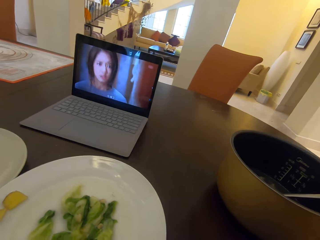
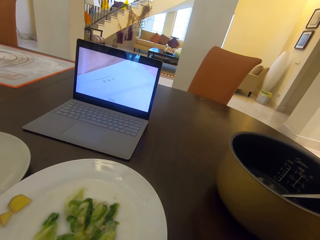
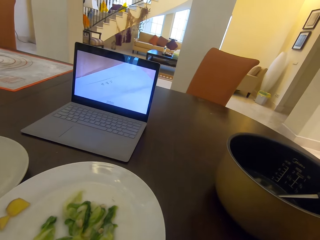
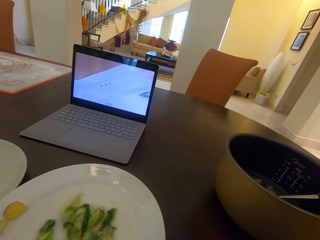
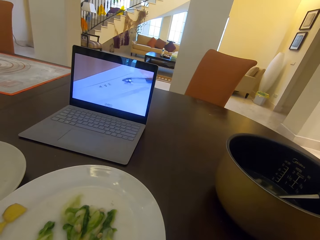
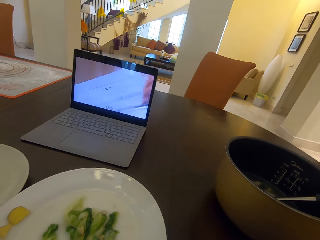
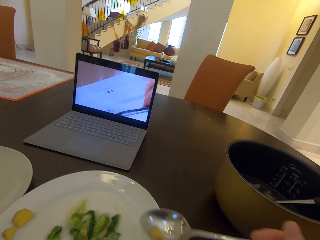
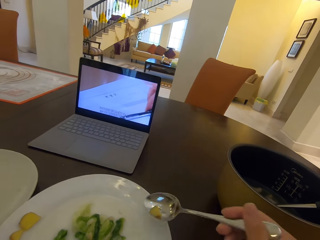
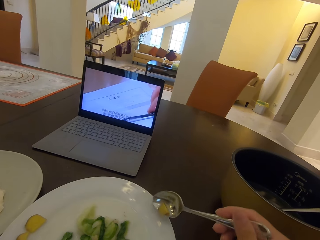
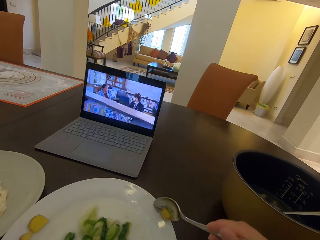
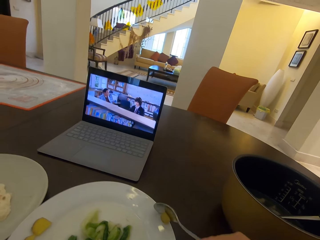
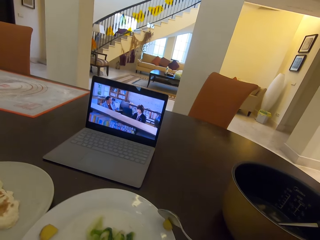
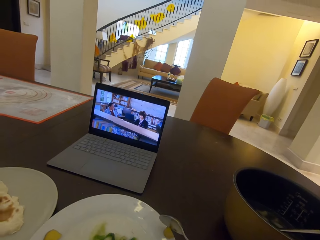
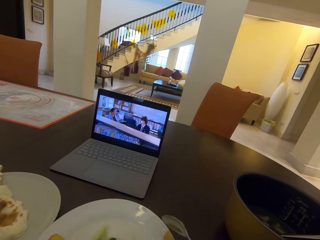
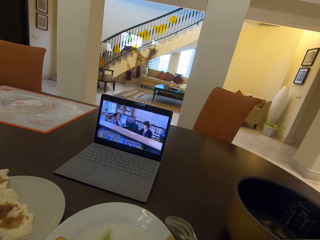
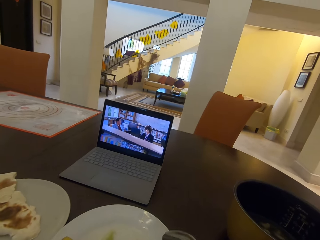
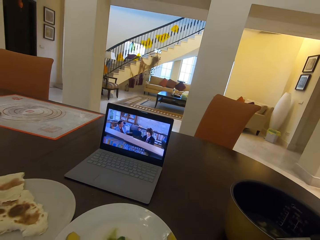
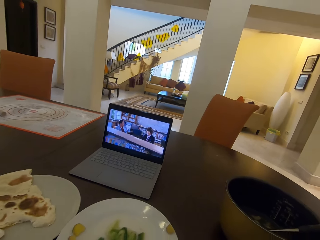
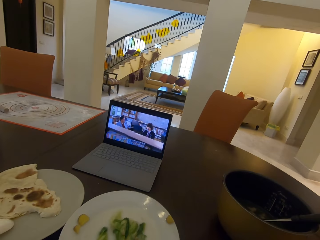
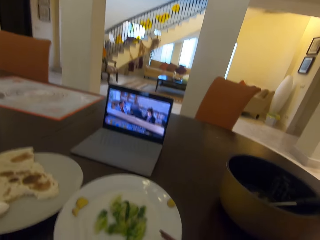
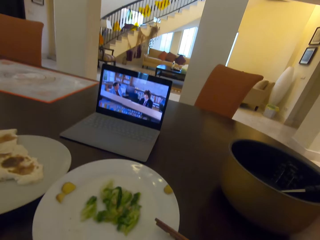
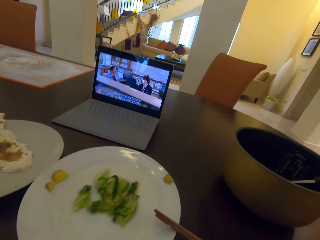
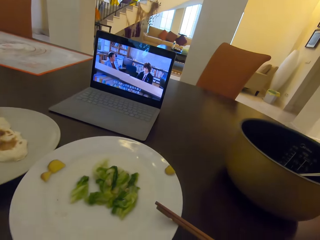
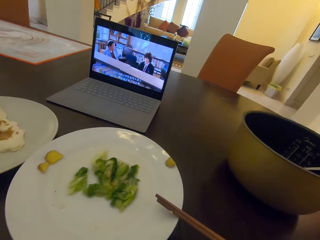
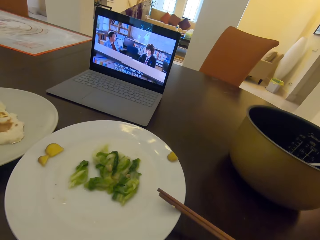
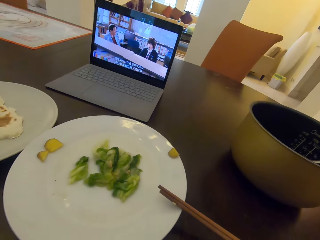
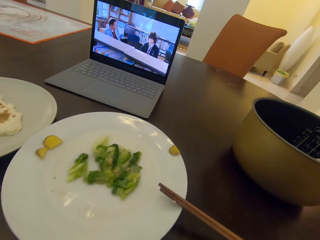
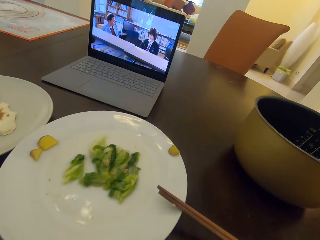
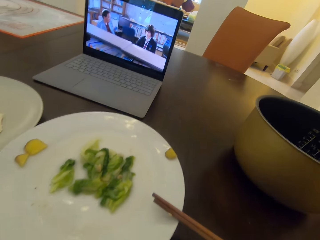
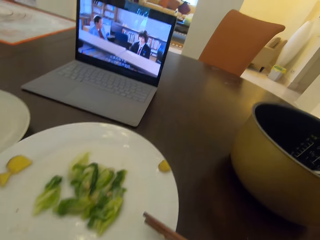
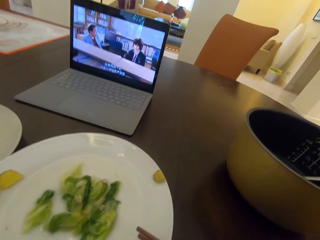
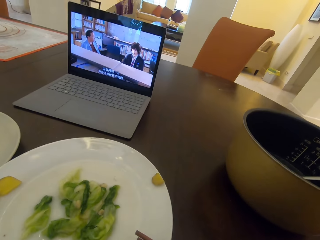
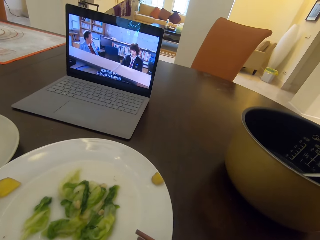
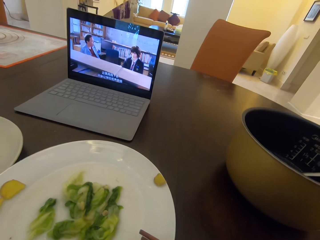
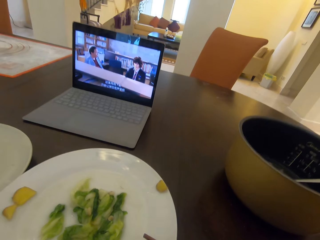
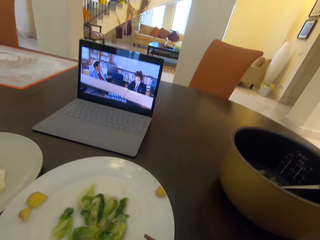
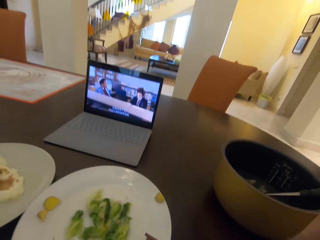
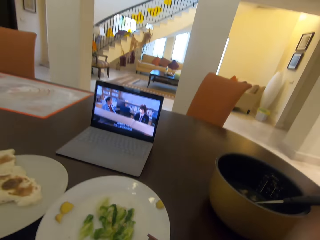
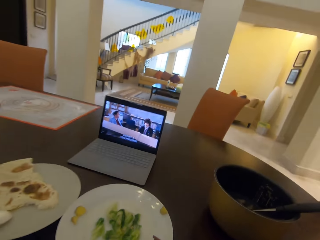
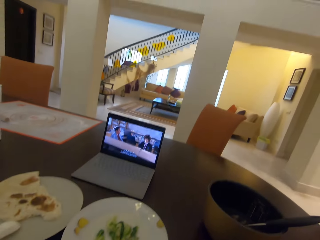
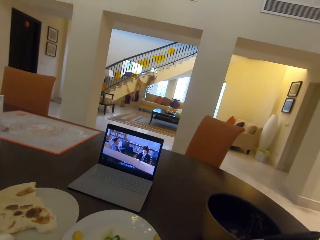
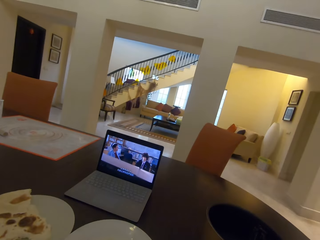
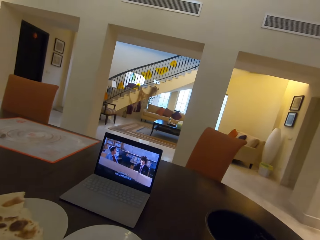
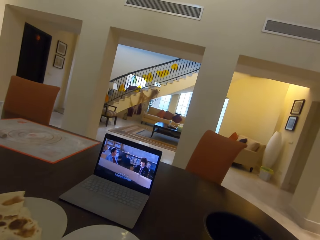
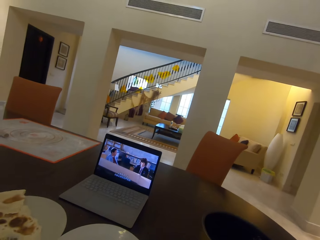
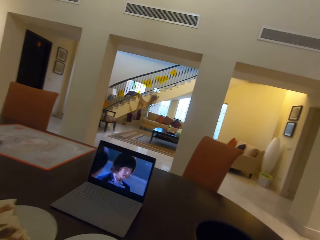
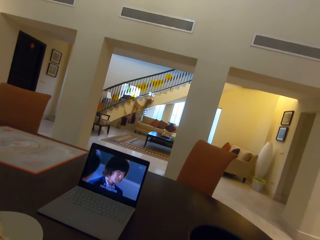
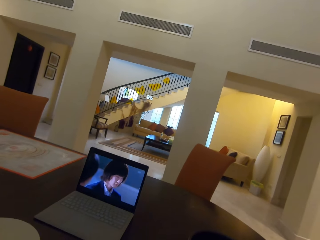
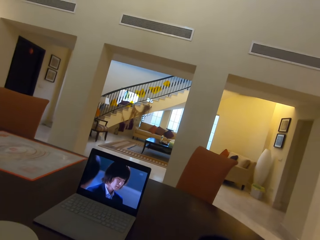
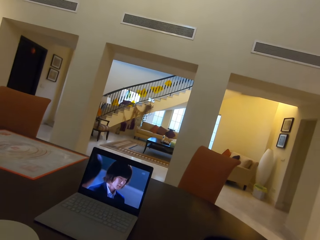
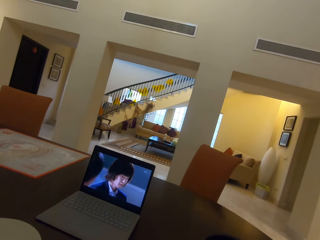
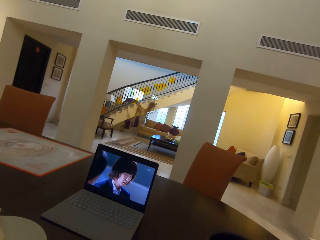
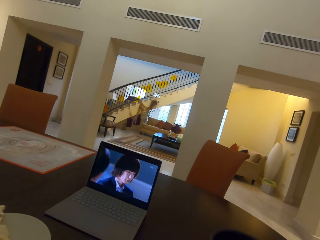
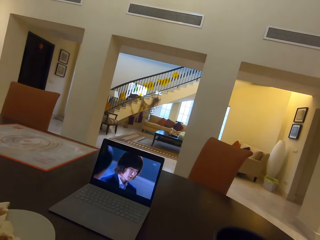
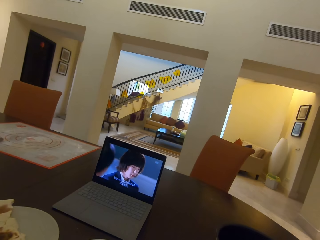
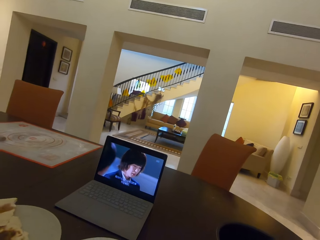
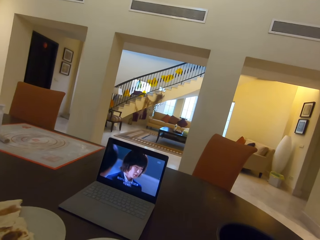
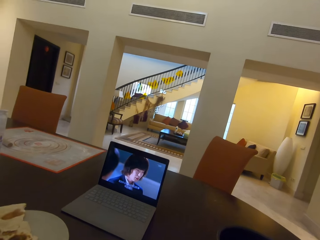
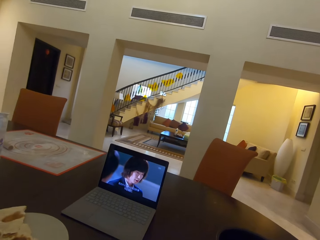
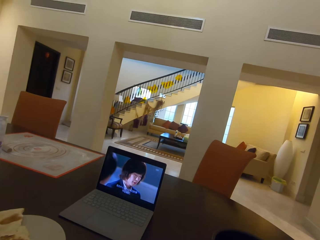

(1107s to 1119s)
The camera wearer eats food. They put a potato on a plate.

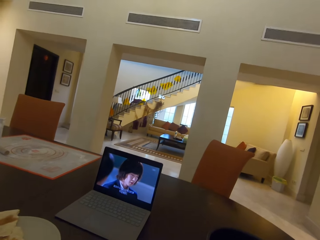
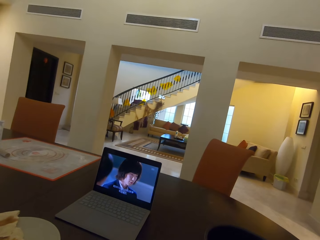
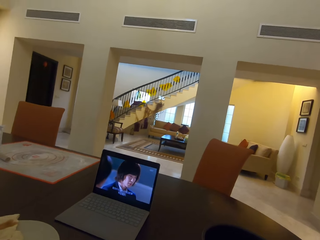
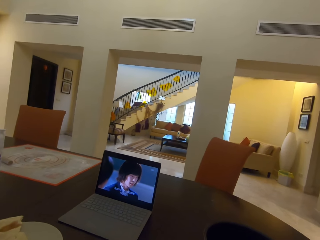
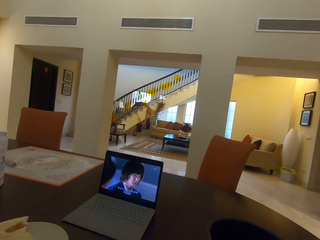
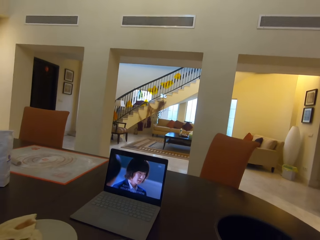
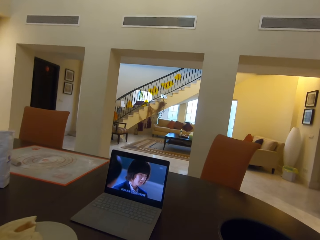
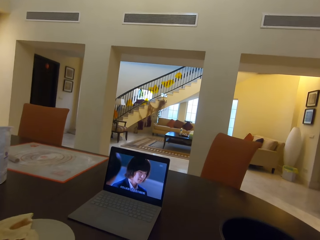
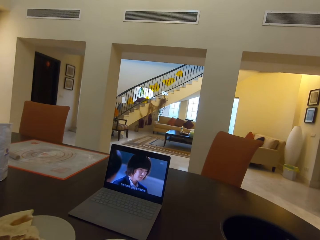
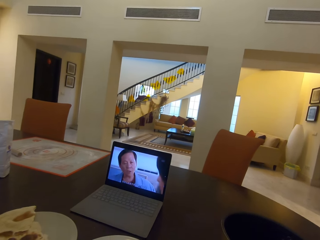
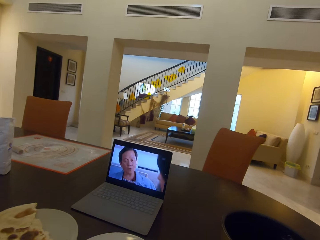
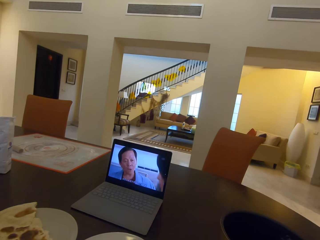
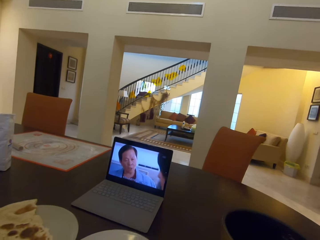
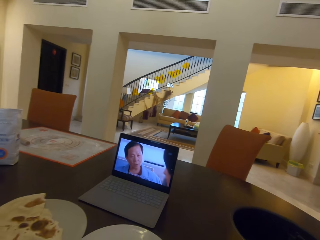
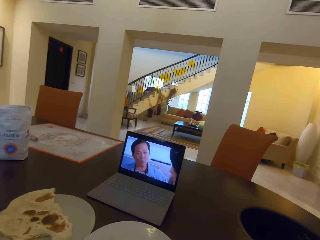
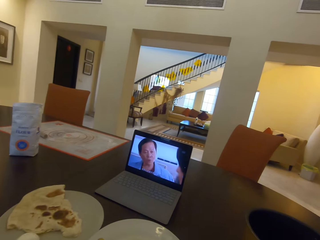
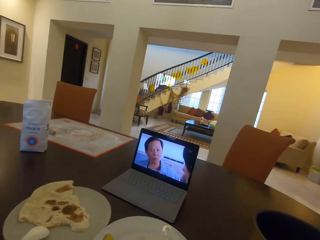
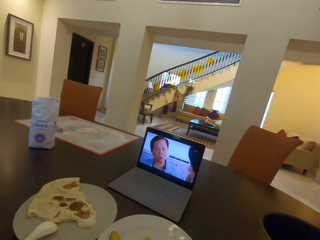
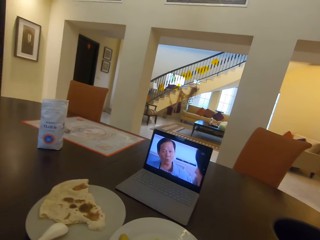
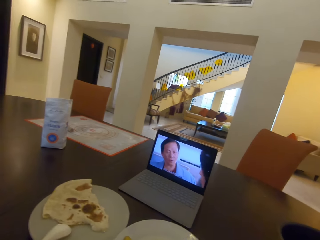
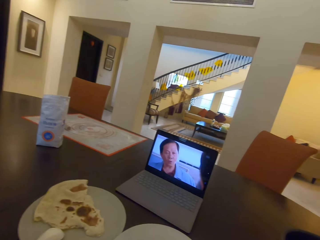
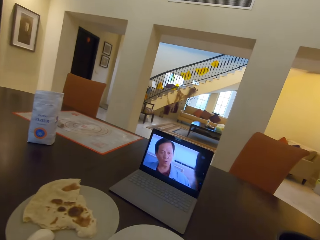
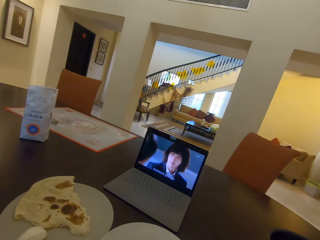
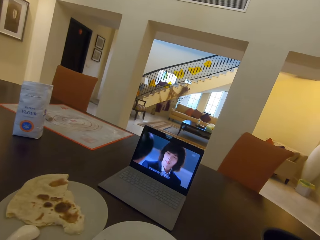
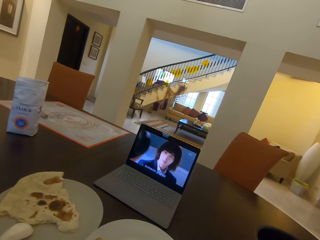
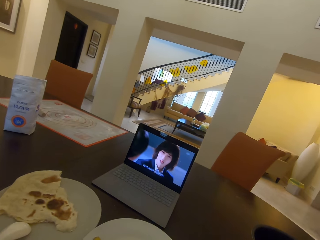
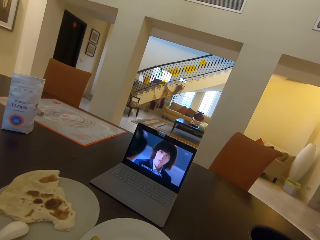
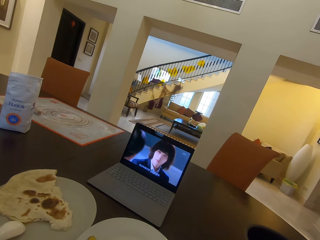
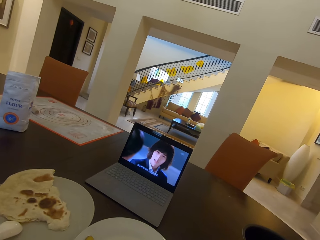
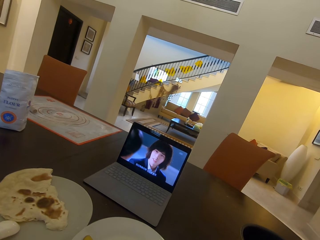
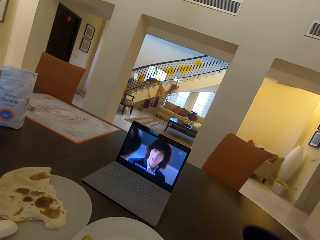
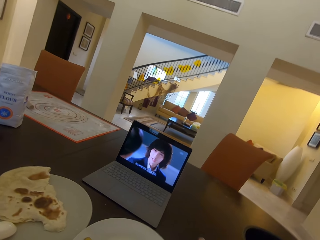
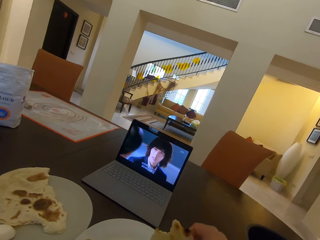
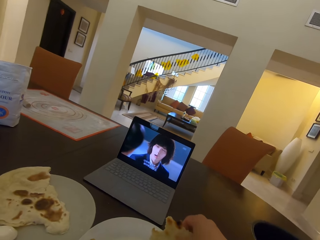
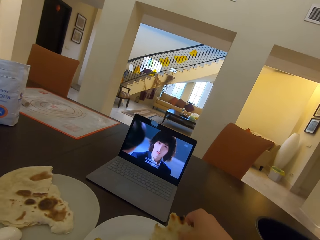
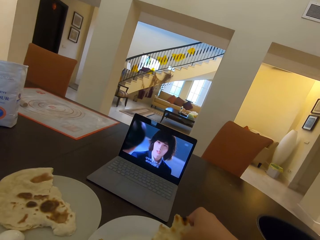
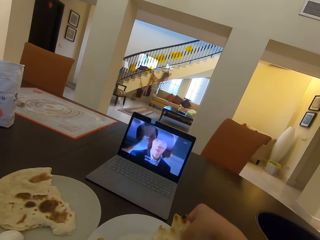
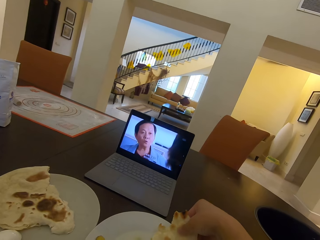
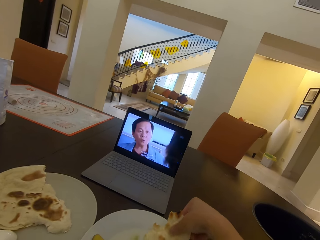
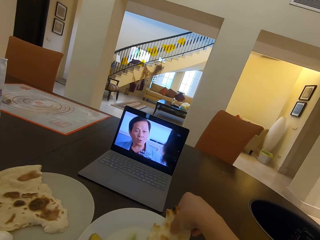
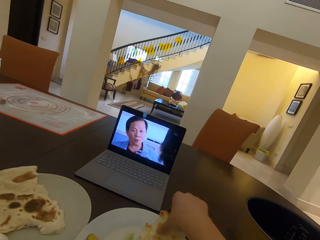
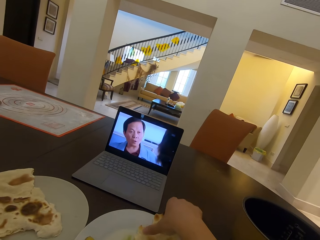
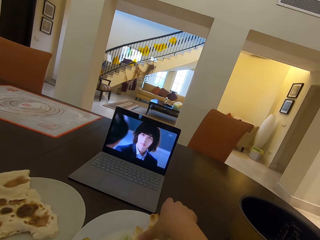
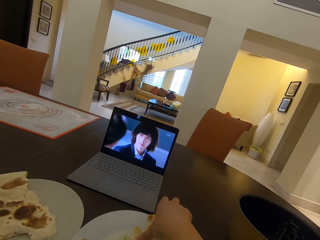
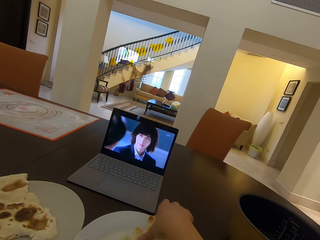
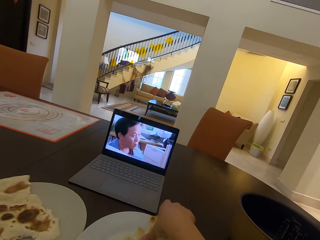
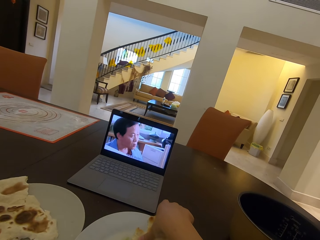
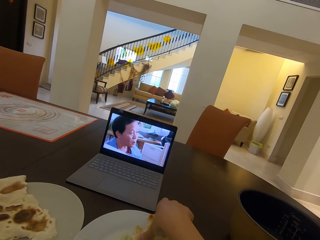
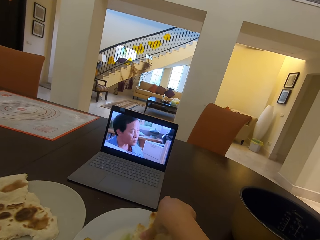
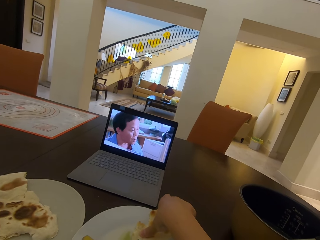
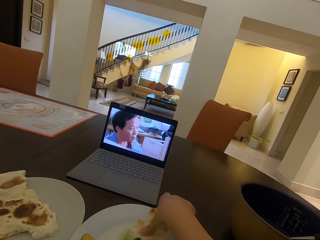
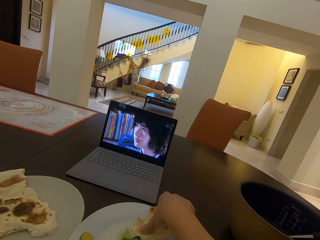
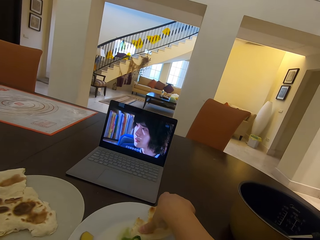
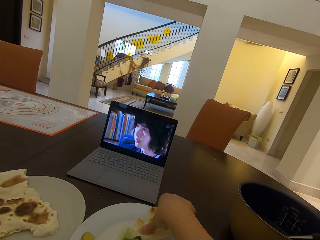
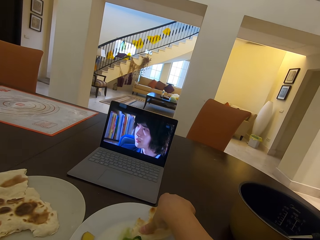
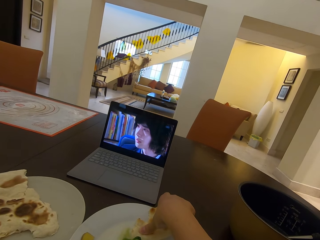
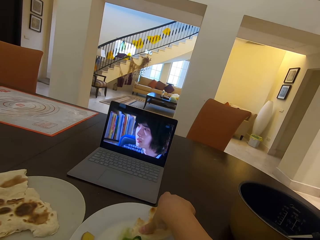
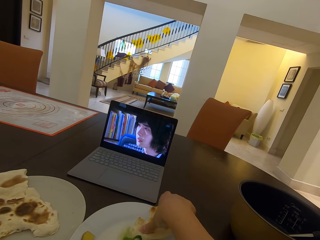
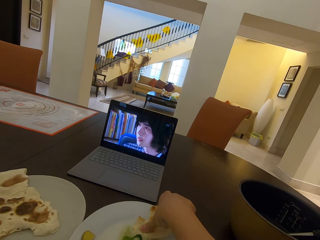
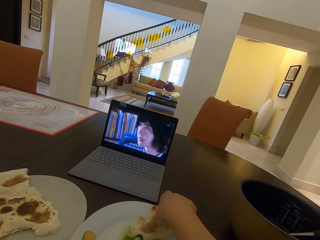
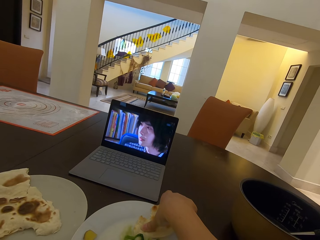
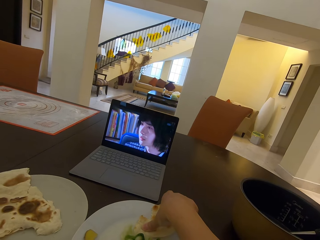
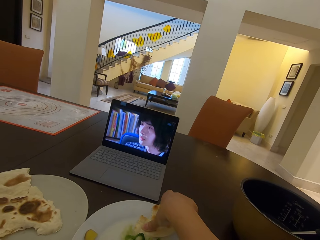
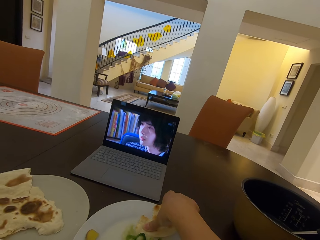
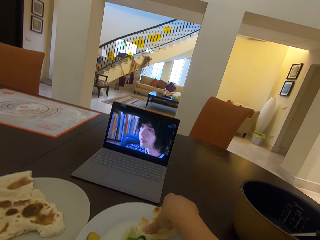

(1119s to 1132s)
The camera wearer dips roti in a salad plate.
